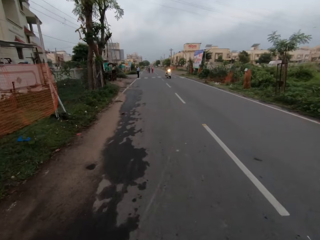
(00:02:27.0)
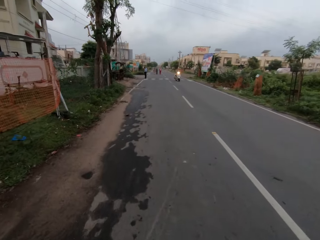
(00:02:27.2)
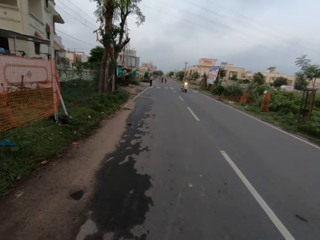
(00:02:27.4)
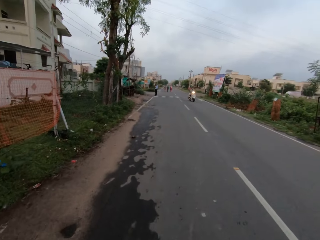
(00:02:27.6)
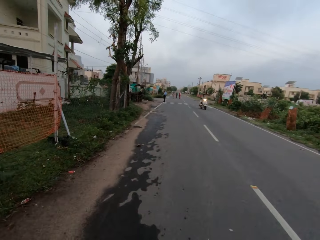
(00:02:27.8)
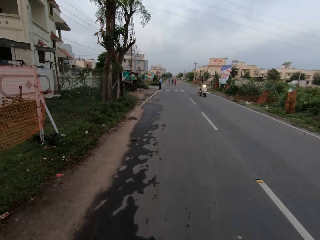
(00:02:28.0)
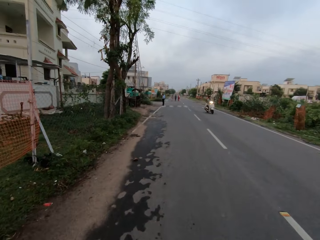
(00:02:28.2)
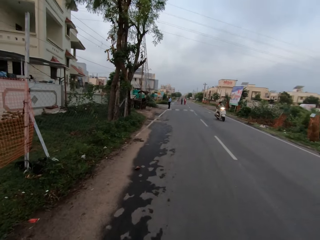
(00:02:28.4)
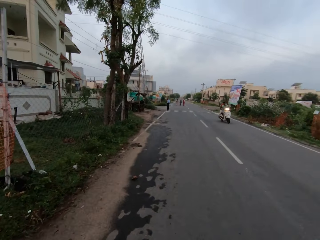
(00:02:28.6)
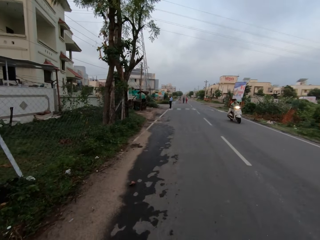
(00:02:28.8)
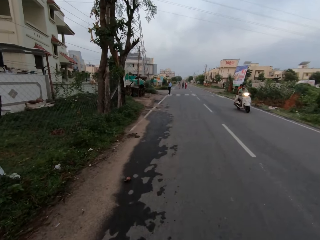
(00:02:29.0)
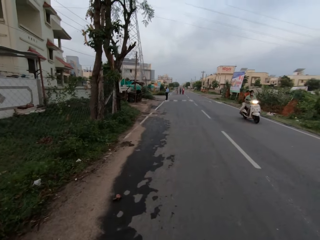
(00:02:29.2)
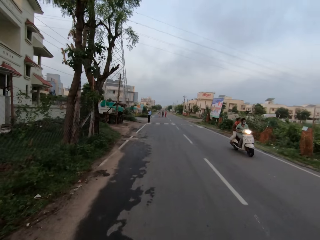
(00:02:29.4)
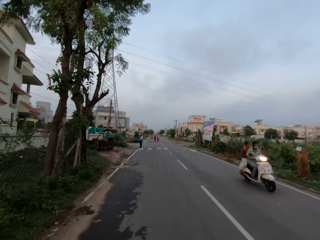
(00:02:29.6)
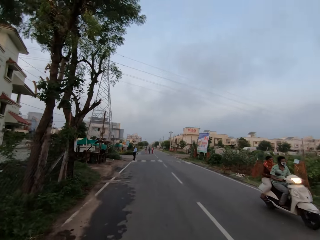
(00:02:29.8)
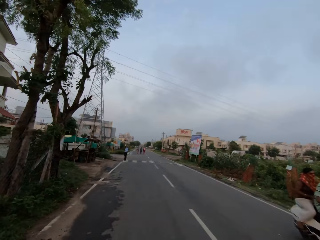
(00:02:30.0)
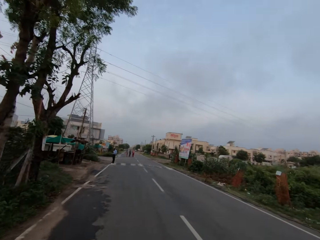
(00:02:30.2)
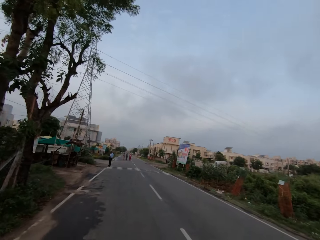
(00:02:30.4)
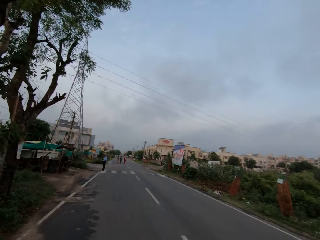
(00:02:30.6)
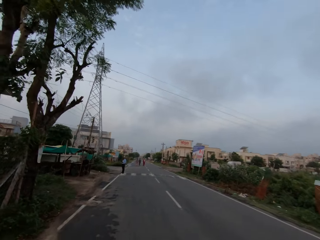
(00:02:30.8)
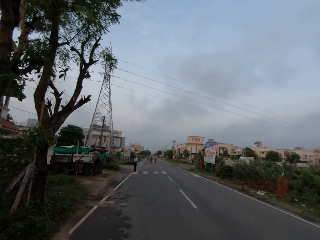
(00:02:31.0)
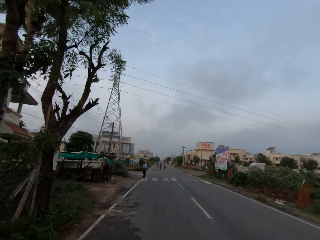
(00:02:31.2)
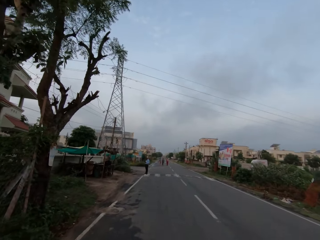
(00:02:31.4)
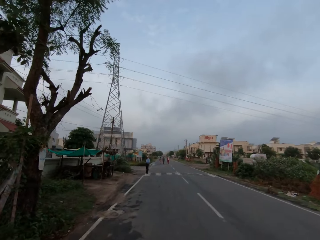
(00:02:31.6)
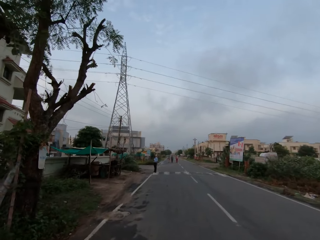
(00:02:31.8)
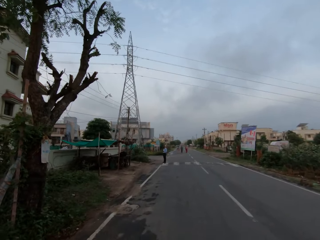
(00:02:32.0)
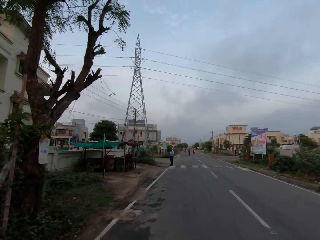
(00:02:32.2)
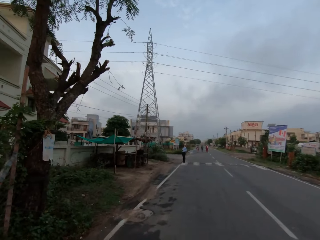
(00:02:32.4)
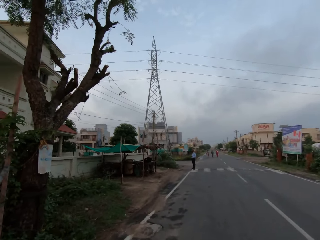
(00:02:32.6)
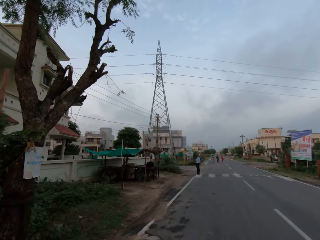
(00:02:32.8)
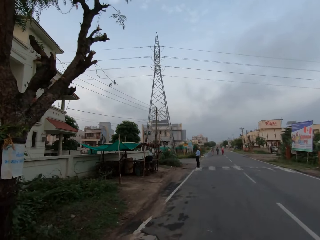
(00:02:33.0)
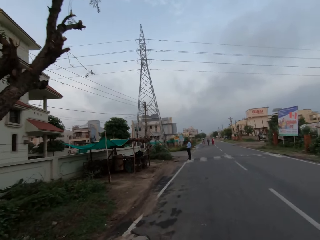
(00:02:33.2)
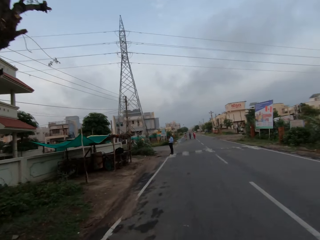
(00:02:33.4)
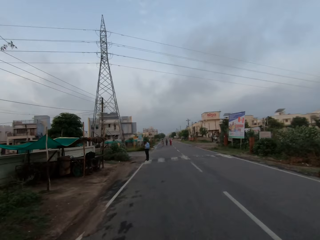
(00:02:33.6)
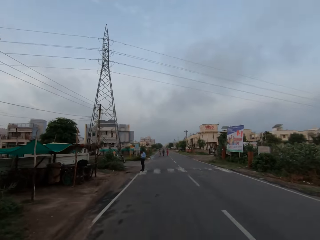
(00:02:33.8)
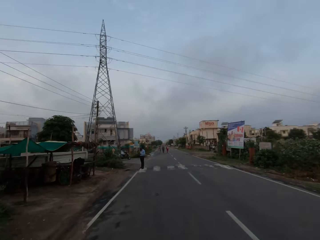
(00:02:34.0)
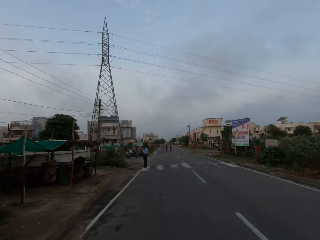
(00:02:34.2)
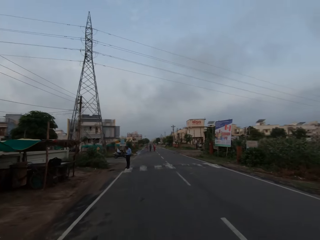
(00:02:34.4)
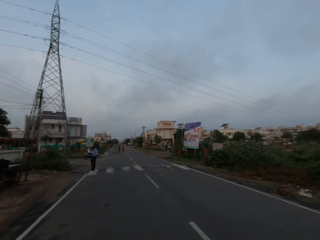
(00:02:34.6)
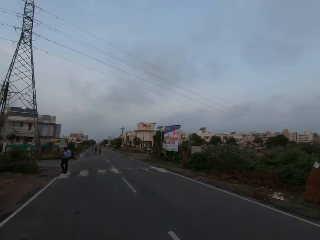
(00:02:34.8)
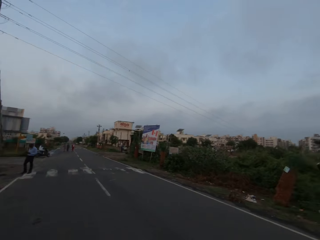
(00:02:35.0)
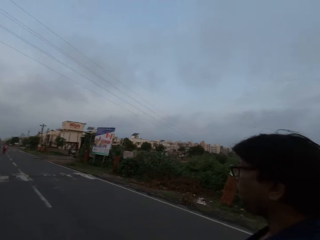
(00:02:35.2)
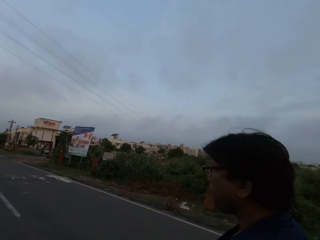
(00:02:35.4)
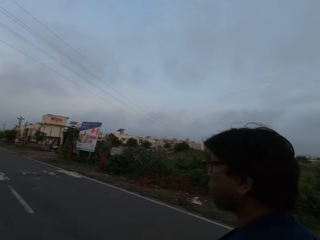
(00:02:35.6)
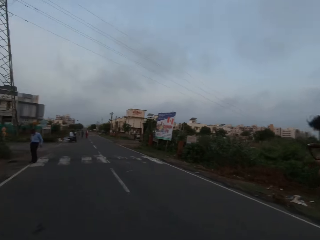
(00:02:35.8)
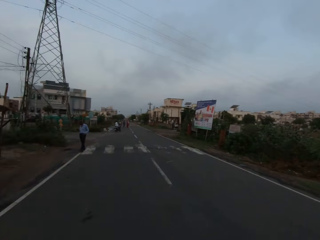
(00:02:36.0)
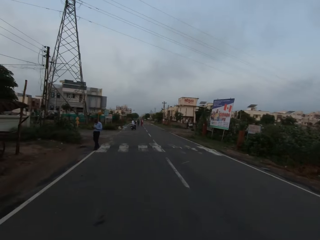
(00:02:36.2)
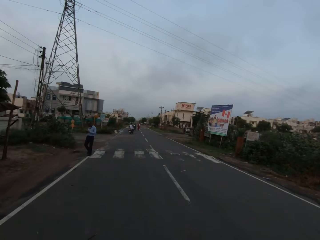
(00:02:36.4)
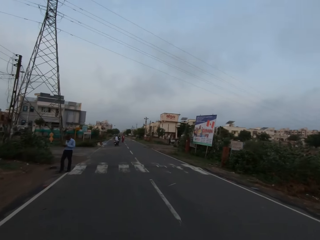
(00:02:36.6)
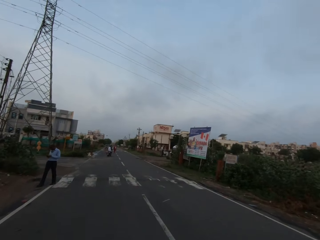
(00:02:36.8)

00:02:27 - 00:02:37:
A motorcycle rides past the camera wearer.

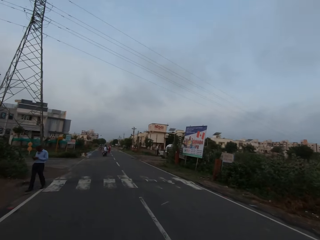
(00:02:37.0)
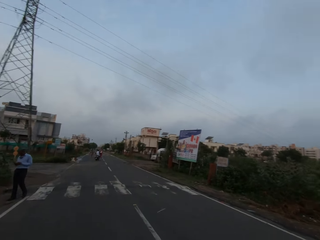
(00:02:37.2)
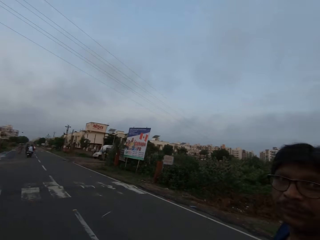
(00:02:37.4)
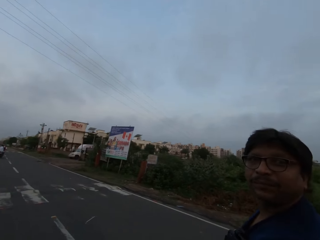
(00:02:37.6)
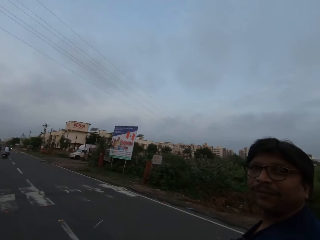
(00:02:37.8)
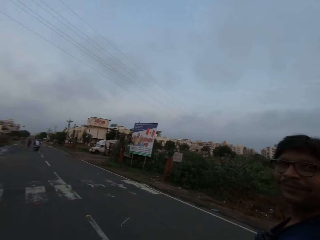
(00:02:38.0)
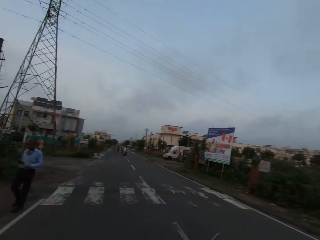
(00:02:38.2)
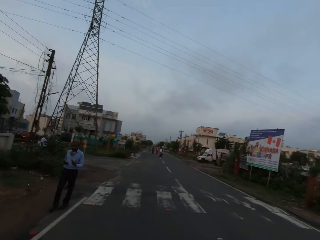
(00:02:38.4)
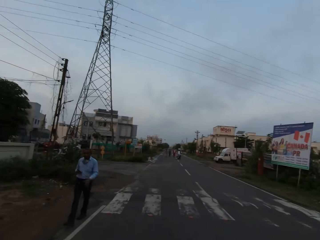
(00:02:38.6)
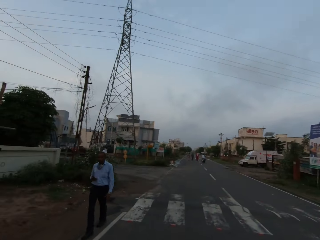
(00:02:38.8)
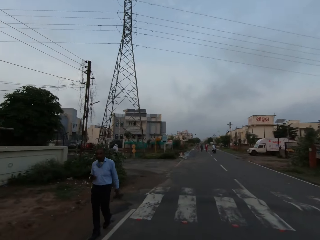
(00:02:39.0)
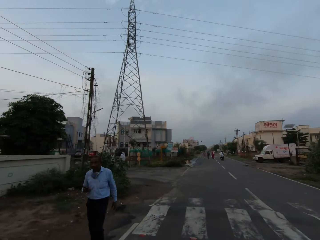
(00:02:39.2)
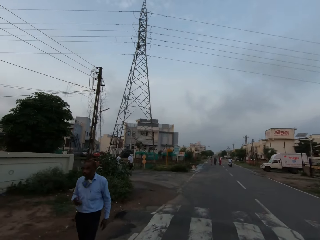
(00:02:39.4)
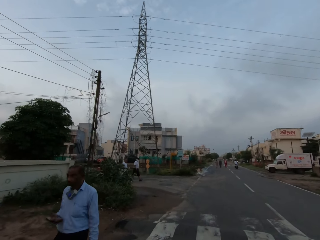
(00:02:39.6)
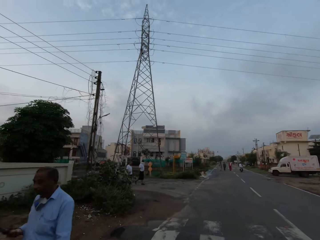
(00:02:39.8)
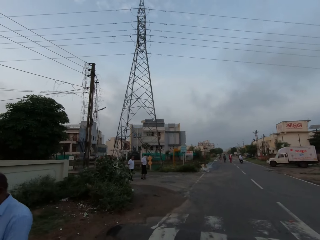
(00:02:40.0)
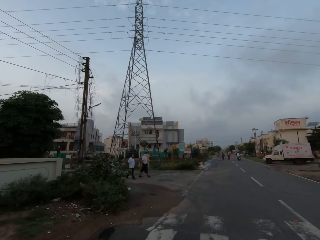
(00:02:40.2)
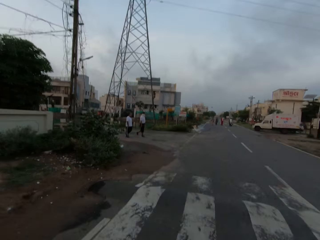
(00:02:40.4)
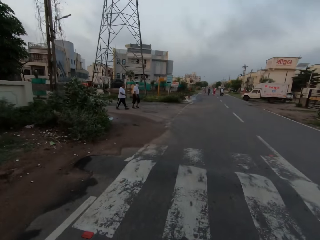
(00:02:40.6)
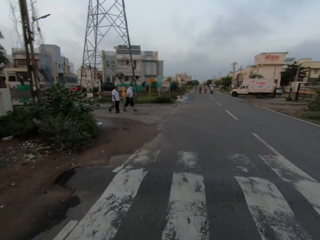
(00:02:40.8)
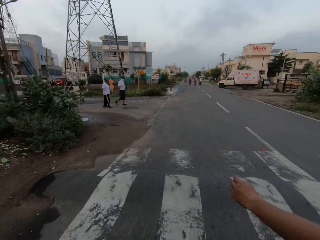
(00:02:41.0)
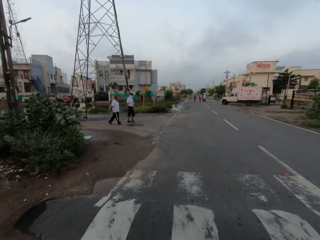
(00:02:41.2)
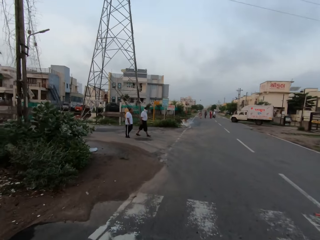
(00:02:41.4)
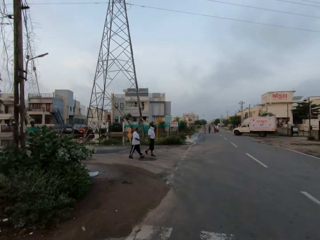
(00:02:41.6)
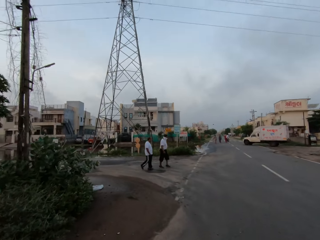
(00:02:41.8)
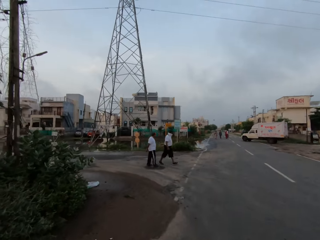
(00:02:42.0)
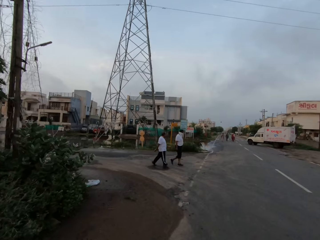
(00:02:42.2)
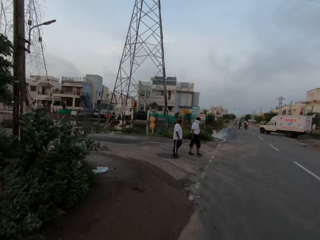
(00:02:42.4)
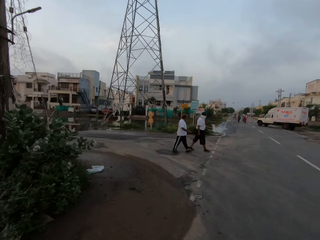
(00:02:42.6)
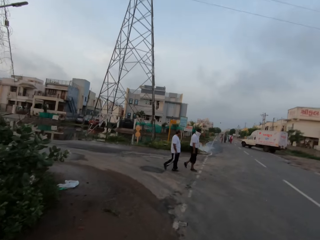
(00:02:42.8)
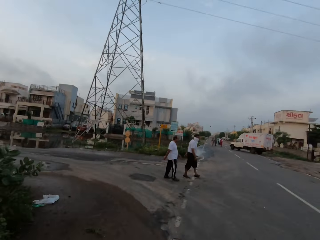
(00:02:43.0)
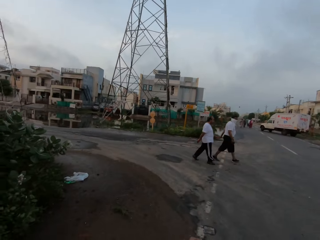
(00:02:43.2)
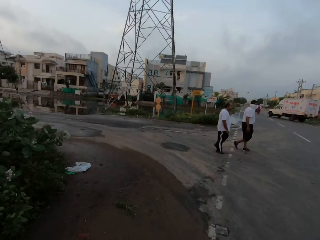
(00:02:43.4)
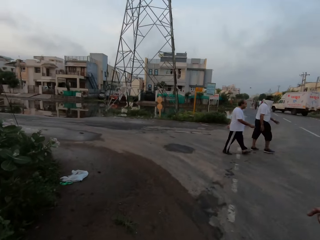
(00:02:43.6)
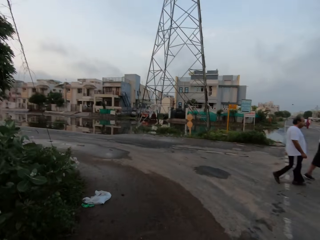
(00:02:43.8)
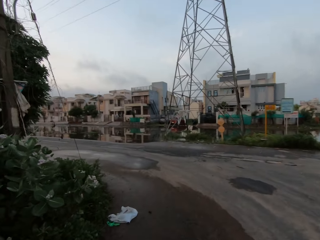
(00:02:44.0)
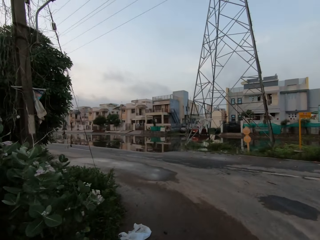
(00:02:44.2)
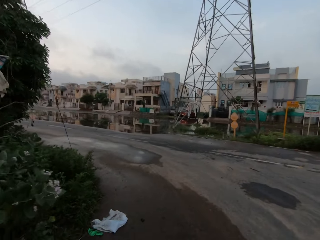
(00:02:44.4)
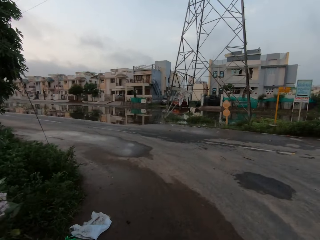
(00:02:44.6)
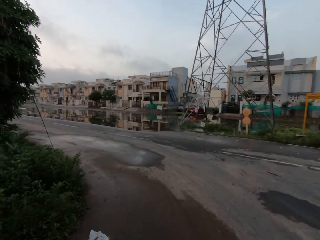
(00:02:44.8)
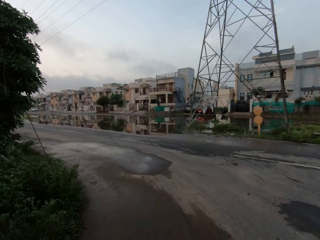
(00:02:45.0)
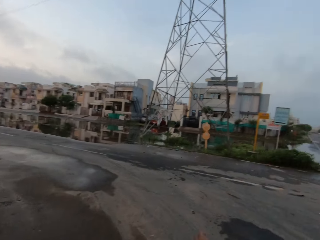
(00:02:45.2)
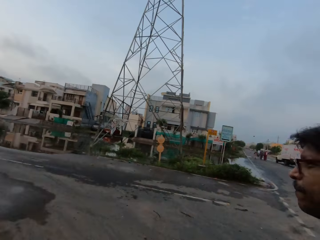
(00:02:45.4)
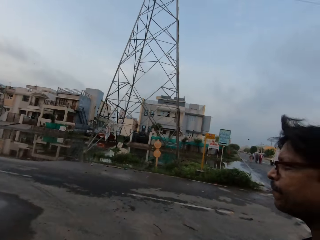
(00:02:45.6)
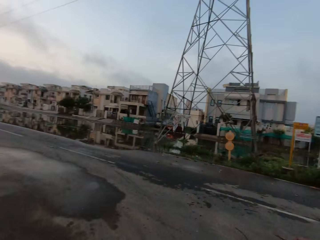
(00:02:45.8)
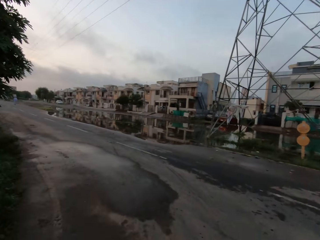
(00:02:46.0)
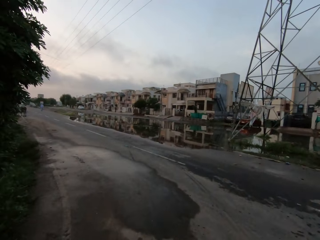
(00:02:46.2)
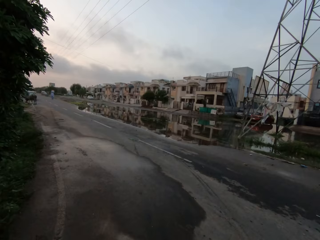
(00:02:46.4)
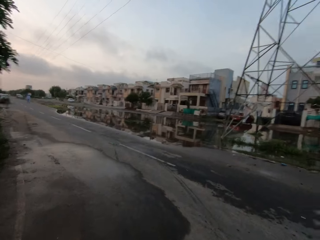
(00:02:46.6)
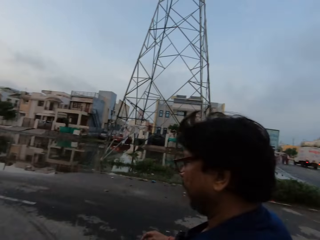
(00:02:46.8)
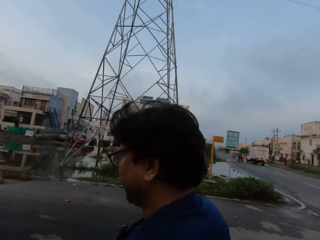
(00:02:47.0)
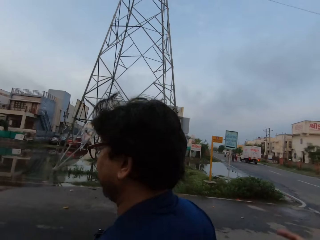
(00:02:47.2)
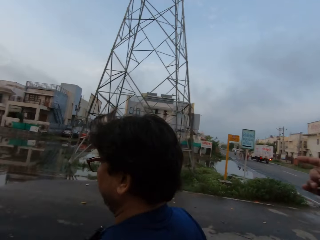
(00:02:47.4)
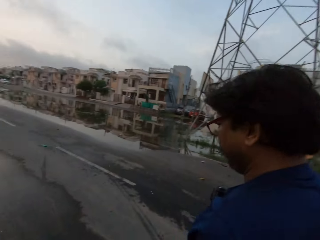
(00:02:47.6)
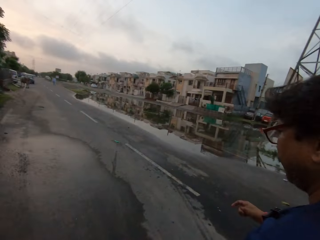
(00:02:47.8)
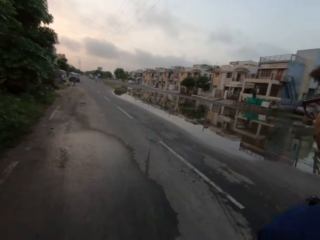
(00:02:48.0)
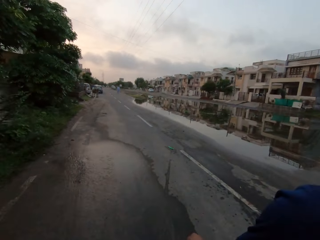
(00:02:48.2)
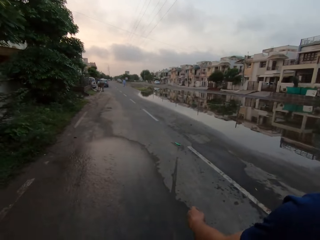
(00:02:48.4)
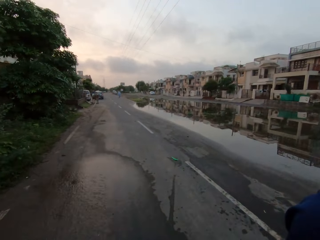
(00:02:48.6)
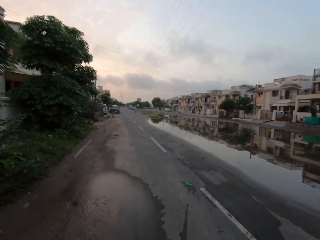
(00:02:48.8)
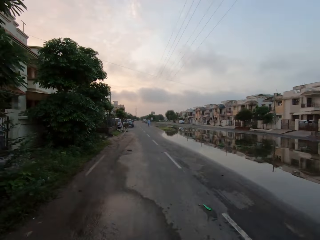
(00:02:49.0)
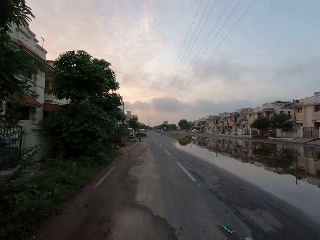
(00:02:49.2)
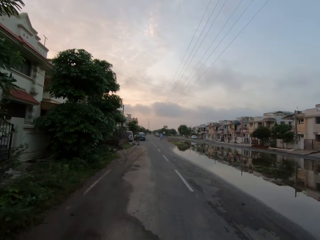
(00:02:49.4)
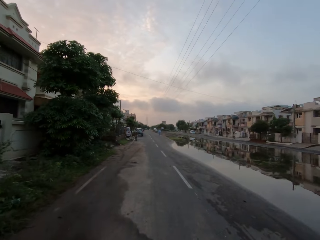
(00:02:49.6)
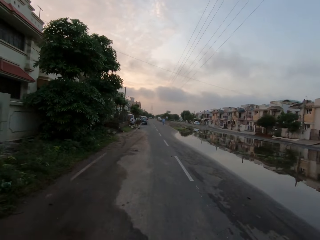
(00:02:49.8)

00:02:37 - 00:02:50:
The camera wearer looks at a person. The person and the camera wearer walk down a road. A man walks past the camera wearer. Another man and a third man cross the paved road. The camera wearer converses with another man.
